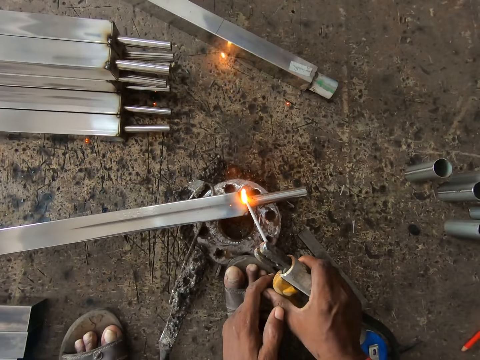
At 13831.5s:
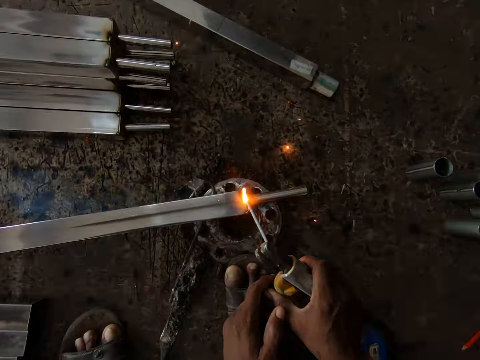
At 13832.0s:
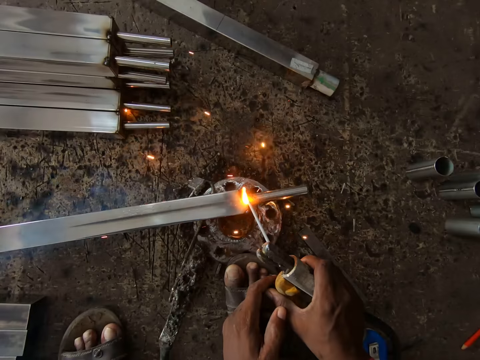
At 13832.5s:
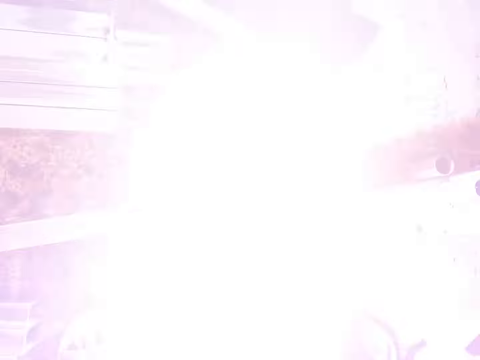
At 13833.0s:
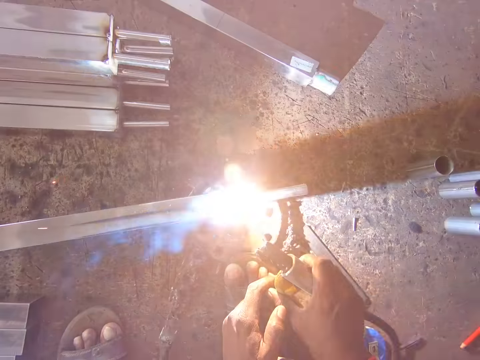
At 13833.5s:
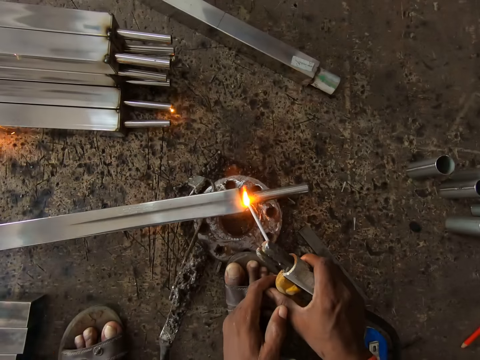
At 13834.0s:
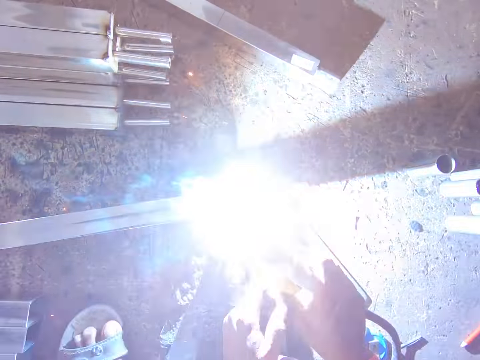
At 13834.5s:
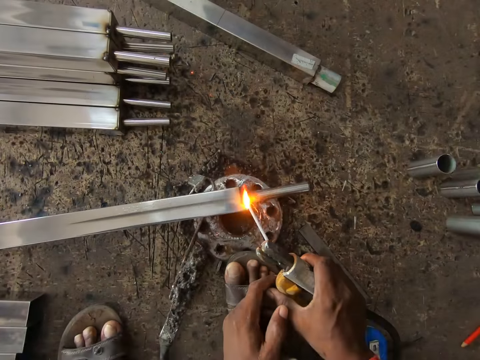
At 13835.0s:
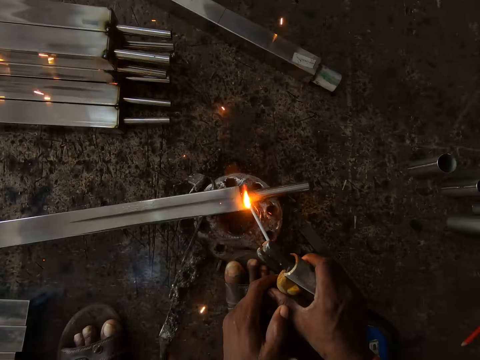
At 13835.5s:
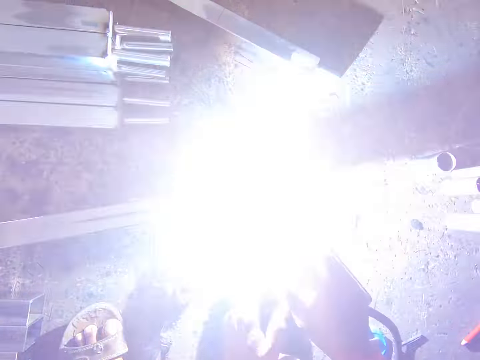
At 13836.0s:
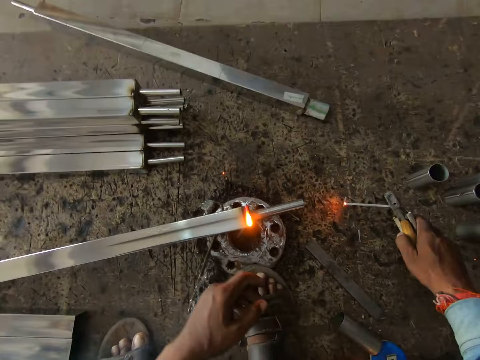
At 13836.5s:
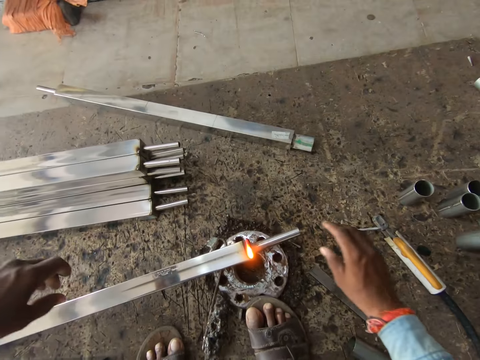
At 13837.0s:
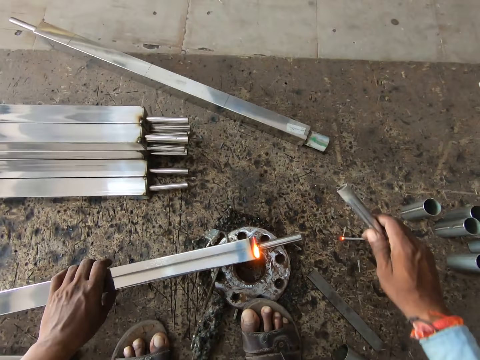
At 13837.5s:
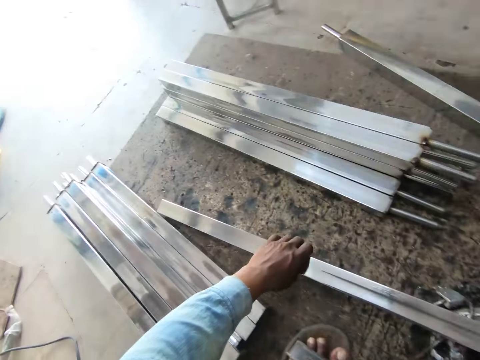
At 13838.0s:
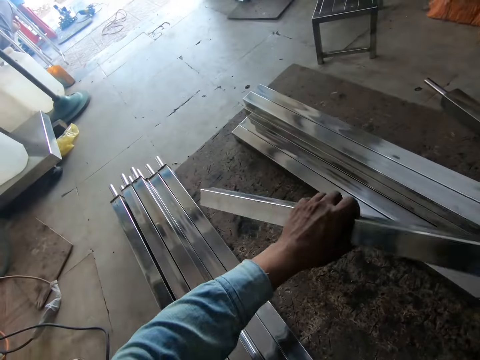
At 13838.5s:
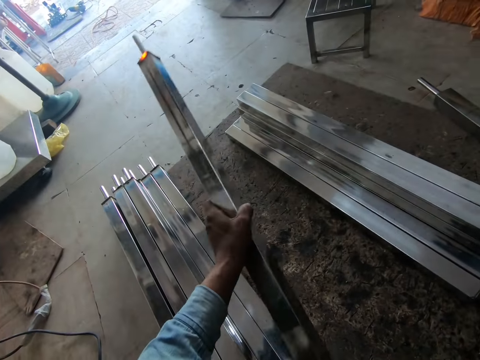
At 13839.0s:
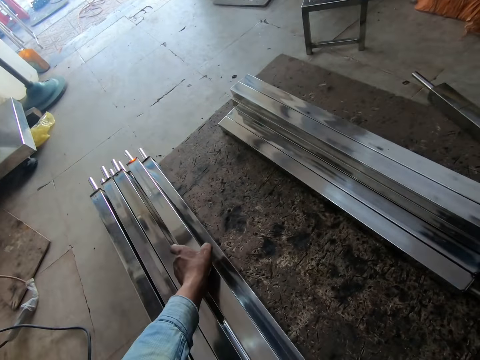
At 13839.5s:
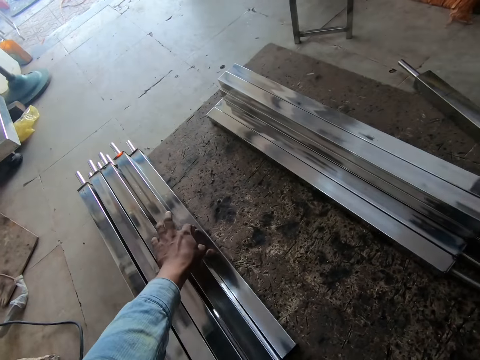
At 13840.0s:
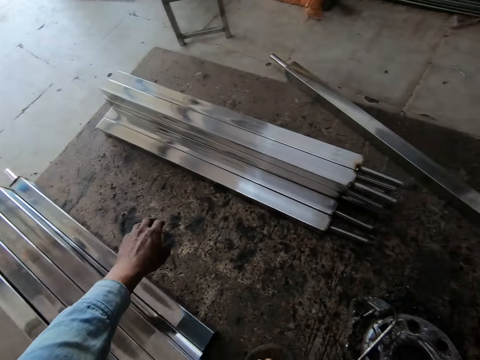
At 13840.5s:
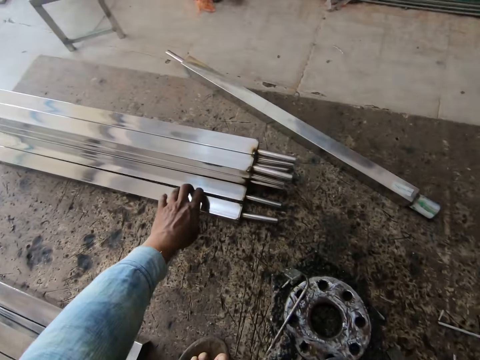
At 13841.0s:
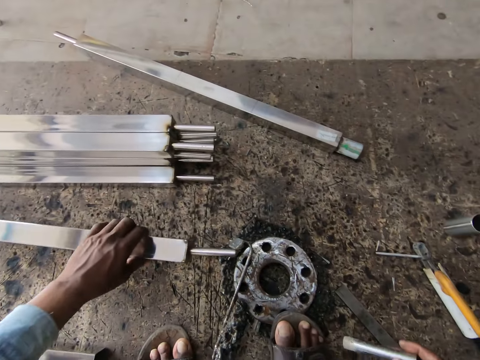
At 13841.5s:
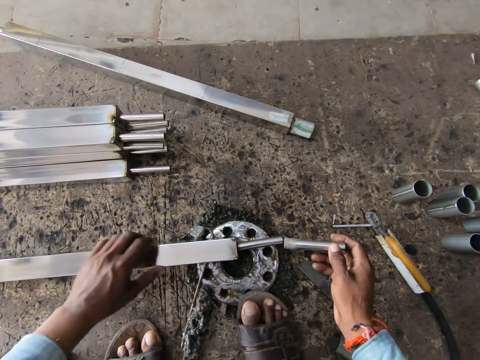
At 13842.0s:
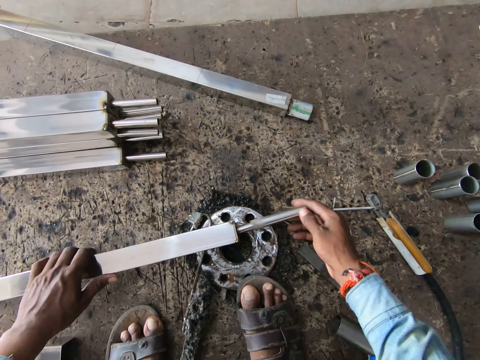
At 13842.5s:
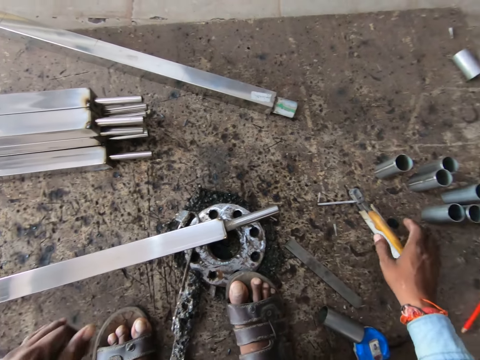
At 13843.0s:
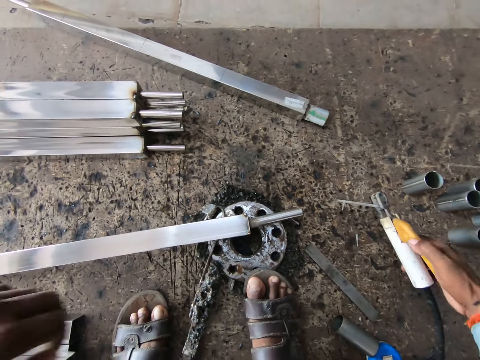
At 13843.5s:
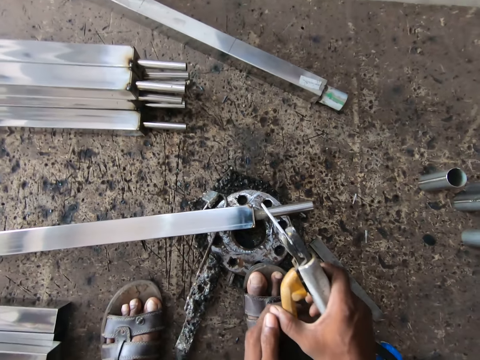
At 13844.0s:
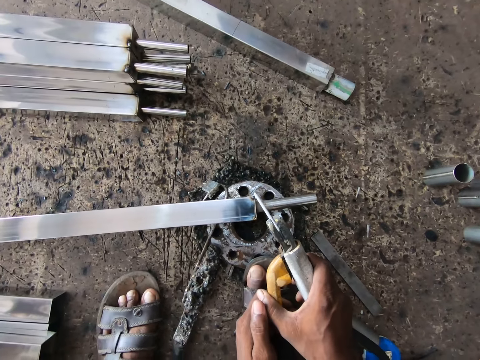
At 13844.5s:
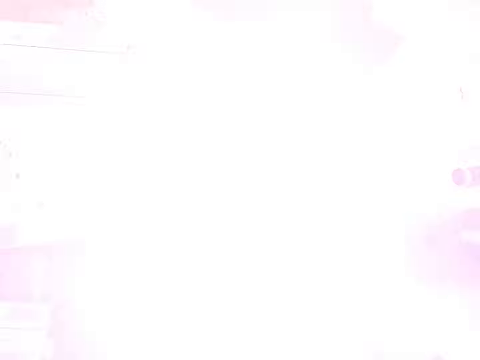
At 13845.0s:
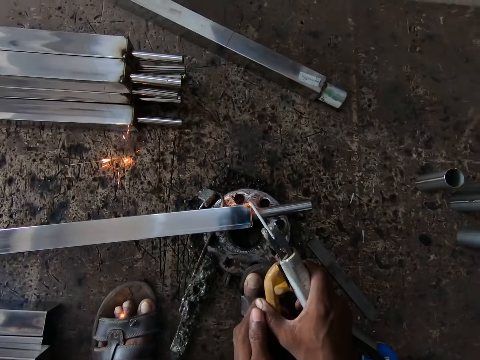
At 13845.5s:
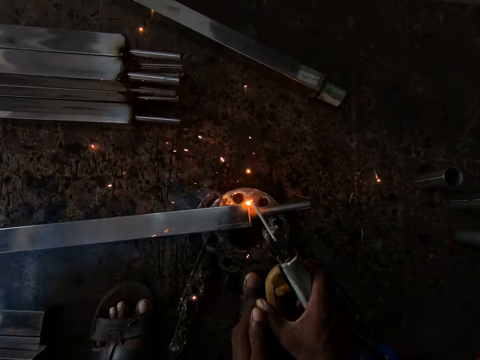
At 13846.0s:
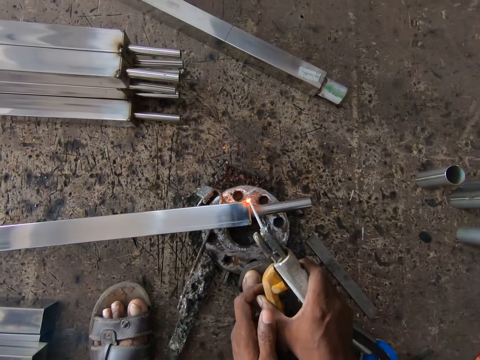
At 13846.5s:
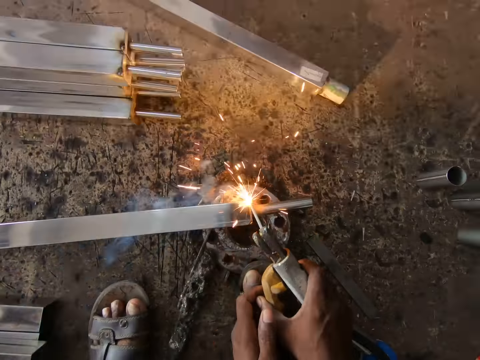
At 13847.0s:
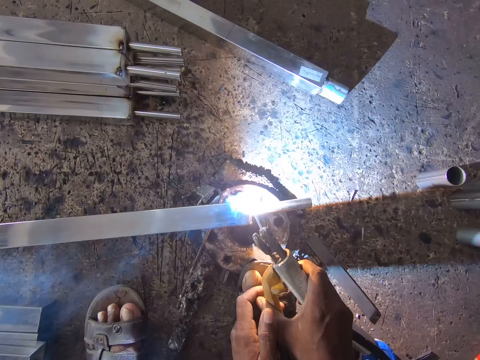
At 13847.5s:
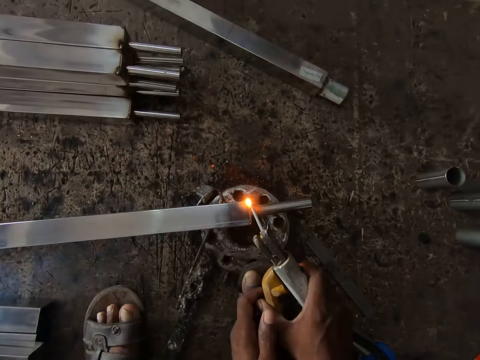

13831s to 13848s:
The camera wearer removes his left hand from the electrode holder in both hands. He places the electrode holder on the floor with his right hand. He removes the welding head from the steel rod on the flange with his right hand. He holds the steel rod on the flange with his left hand. He hits the steel rod in his left hand with the welding head in his right hand. He picks the steel rod from the flange on the floor with his left hand. He turns the steel metal. He places the steel rod on the pile of welded steel rods on the floor with his left hand. He picks a steel rod from the pile of steel rods on the floor with his left hand. He places the steel rod on the flange on the floor with his left hand. He fixes the welding head on the steel rod in his left hand on the flange with his right hand. He removes both hands from the steel rod on the flange on the floor. He picks the electrode holder from the floor with his right hand. He holds the electrode holder with both hands. He welds the steel rod on the flange with the electrode in the electrode holder in both hands.

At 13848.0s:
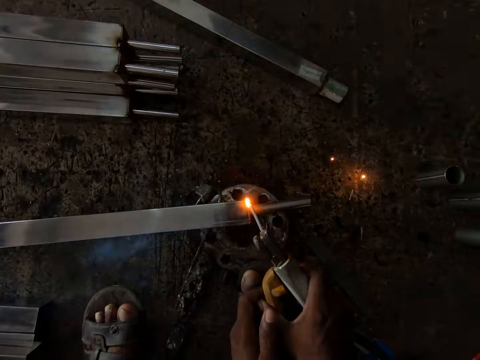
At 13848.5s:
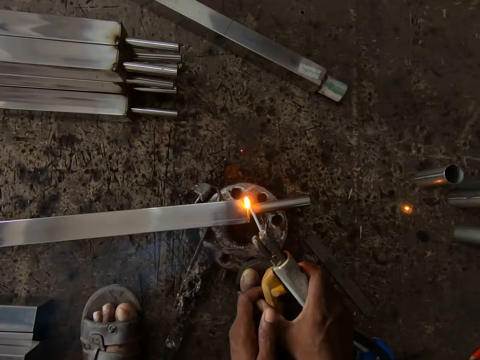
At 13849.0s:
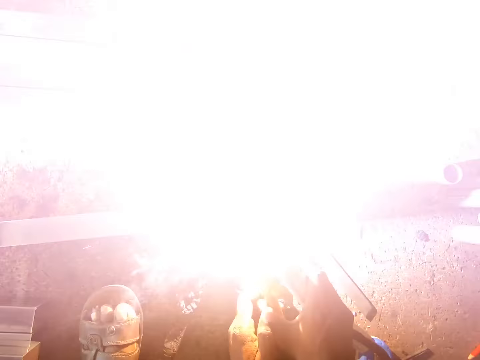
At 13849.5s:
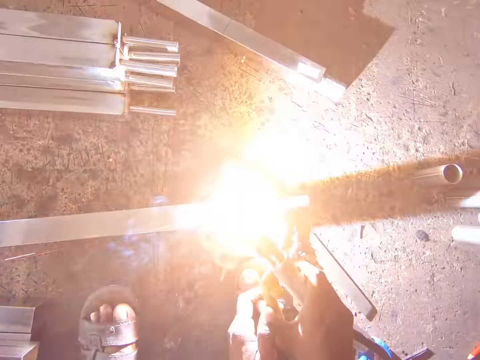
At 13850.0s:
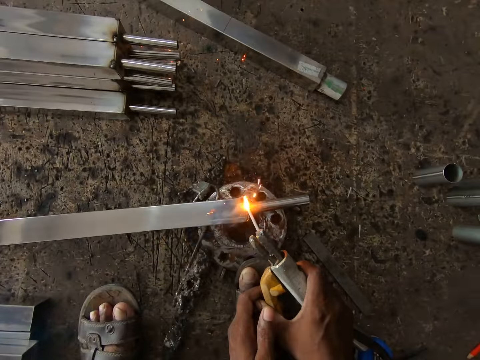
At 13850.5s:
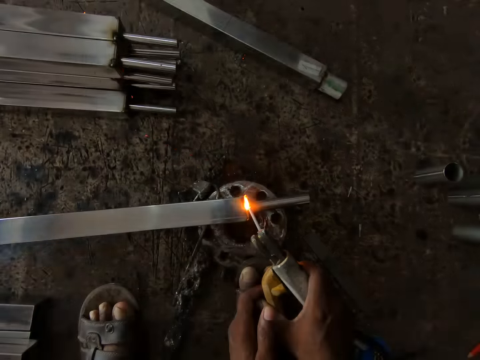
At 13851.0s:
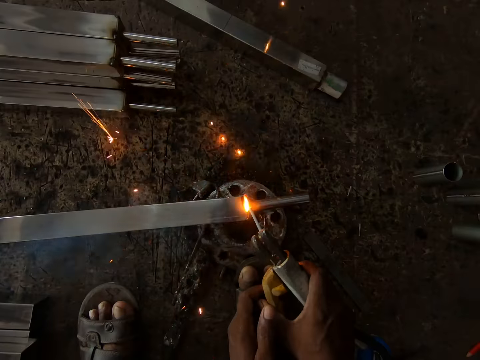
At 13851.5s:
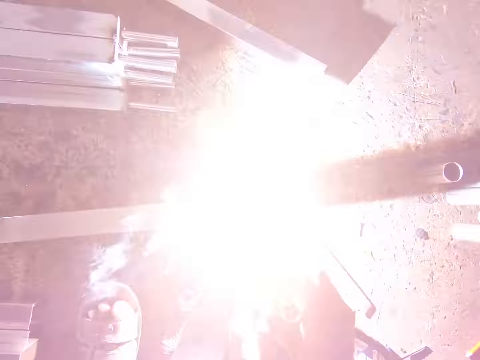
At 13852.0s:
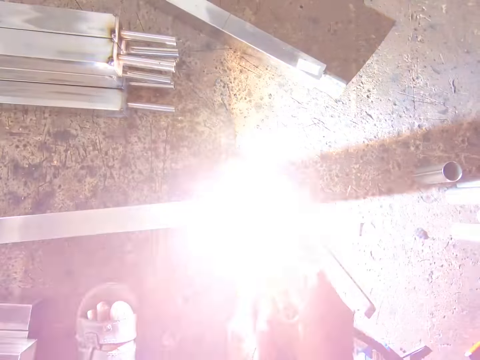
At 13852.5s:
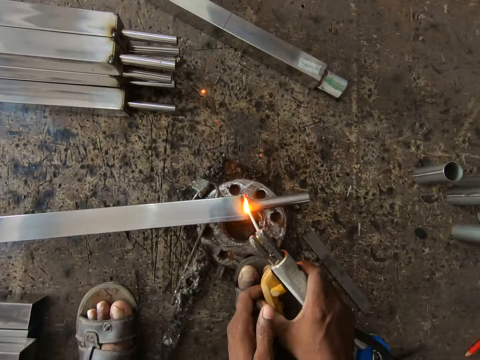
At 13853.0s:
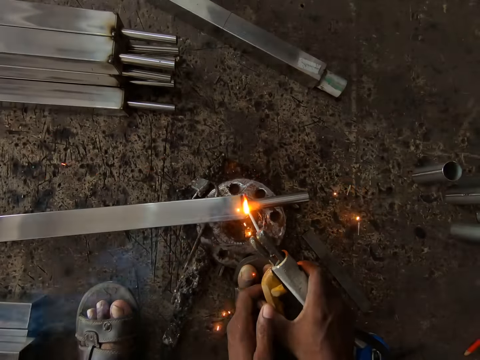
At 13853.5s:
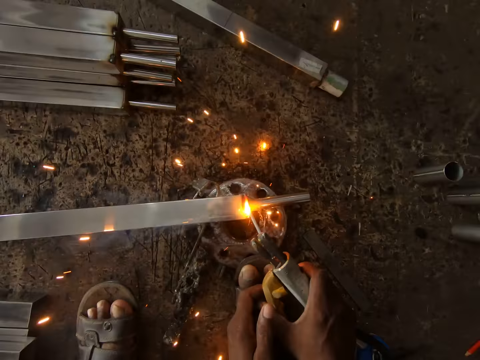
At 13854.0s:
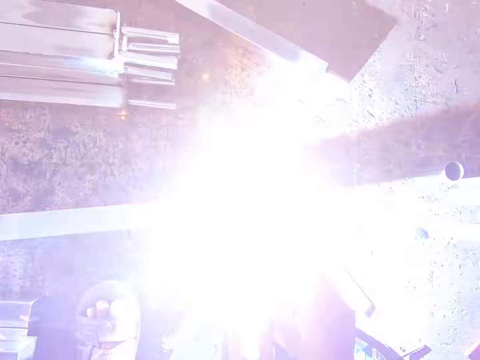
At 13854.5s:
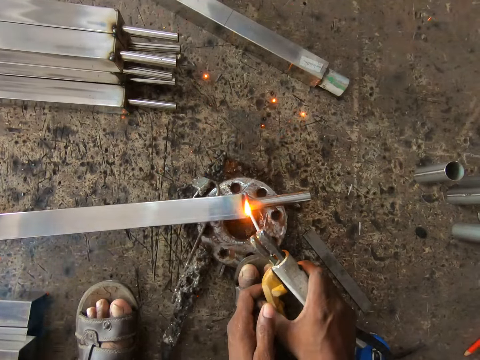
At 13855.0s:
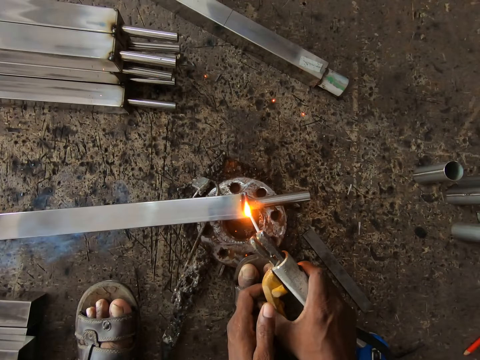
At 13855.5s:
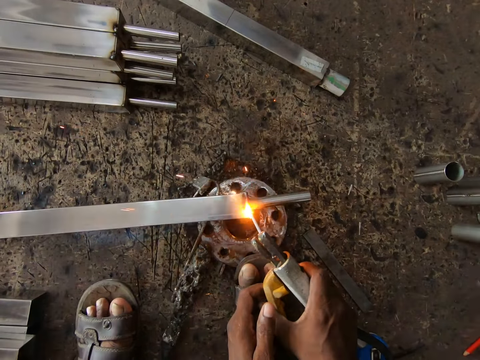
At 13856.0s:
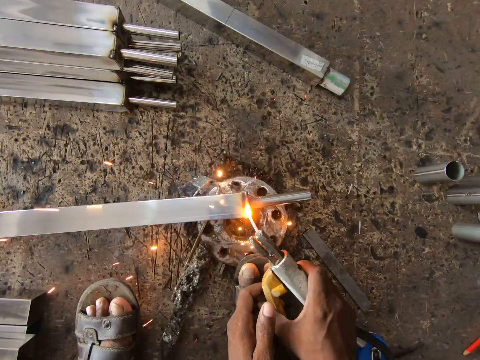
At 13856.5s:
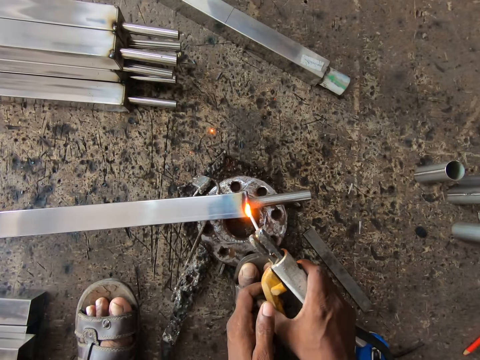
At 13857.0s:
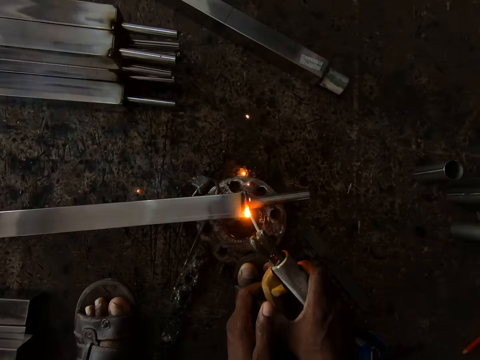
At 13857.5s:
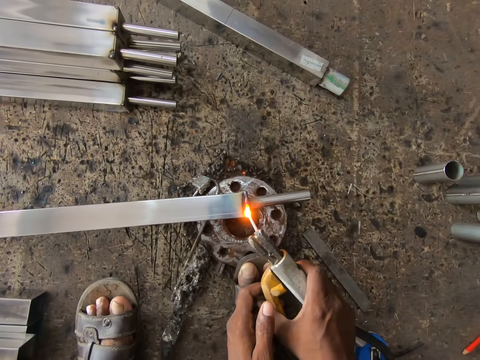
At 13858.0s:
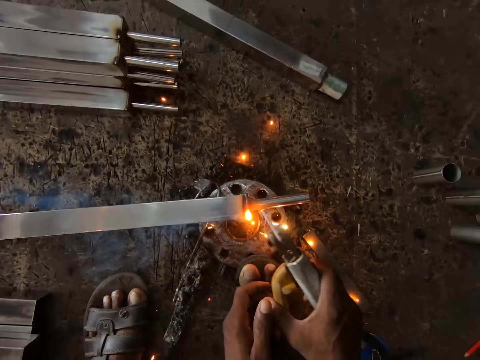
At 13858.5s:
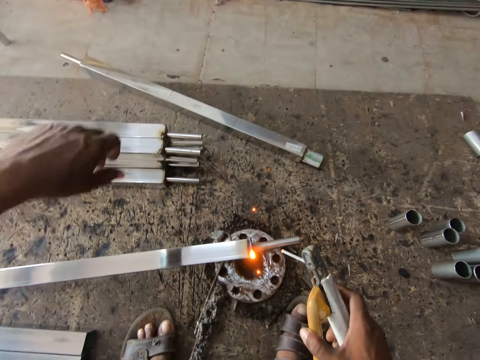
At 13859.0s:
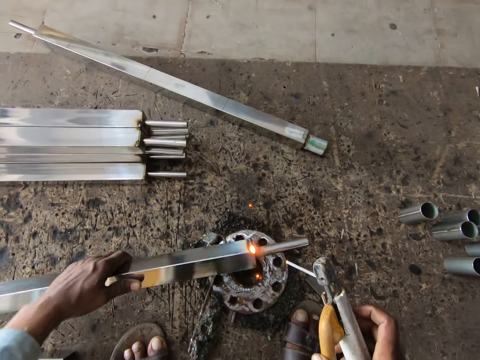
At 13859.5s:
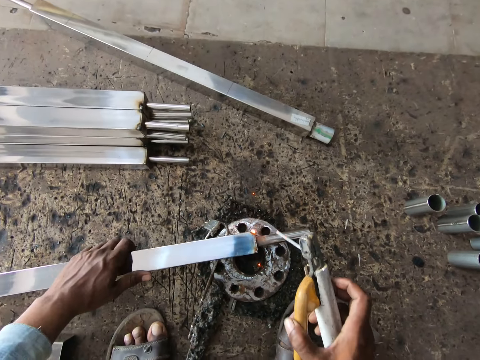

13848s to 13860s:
The camera wearer removes his left hand from the electrode holder in both hands. He removes his right leg from the flange on the floor. He places his right leg on the floor. He turns the steel rod on the flange with his left hand.
